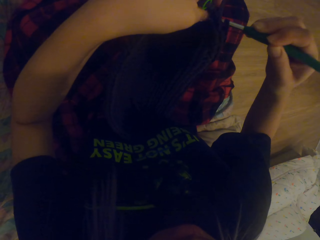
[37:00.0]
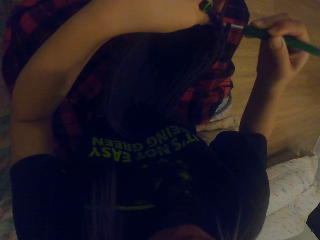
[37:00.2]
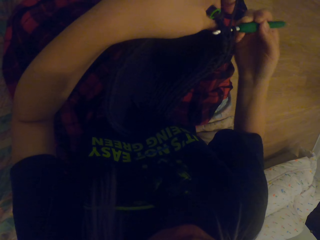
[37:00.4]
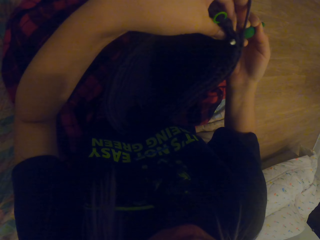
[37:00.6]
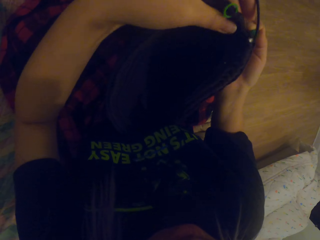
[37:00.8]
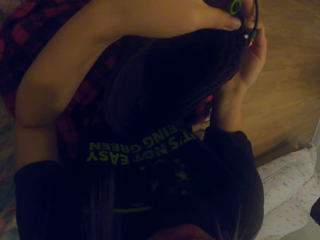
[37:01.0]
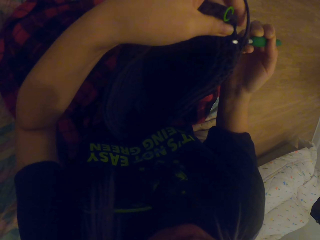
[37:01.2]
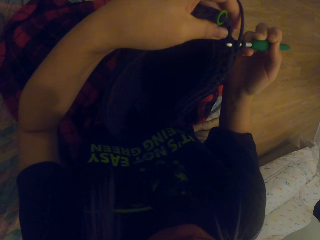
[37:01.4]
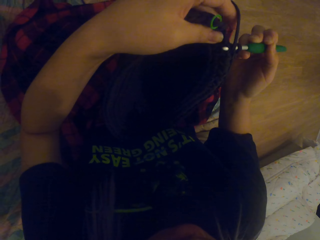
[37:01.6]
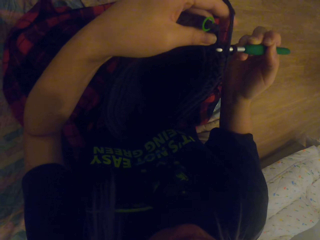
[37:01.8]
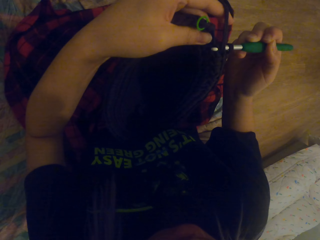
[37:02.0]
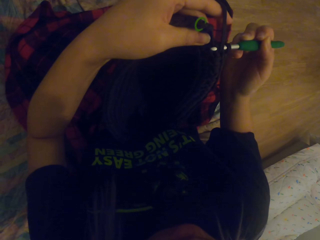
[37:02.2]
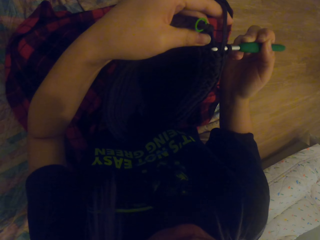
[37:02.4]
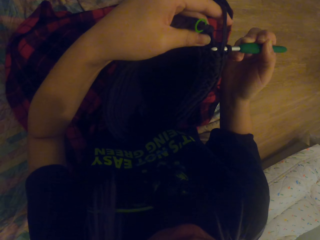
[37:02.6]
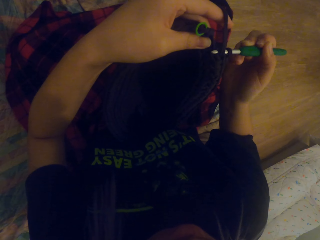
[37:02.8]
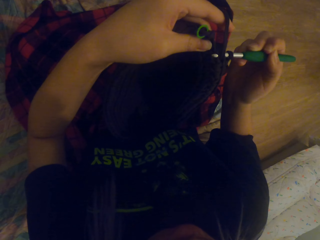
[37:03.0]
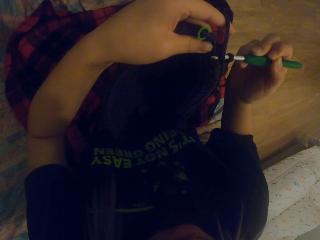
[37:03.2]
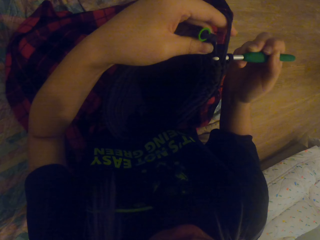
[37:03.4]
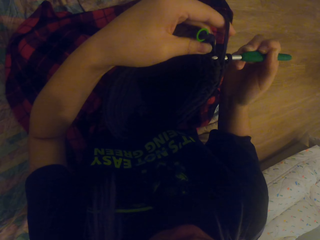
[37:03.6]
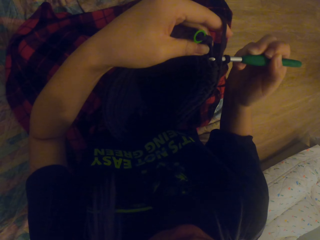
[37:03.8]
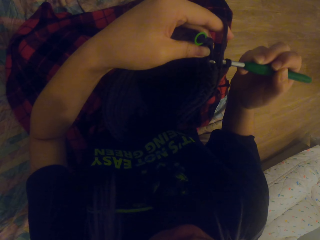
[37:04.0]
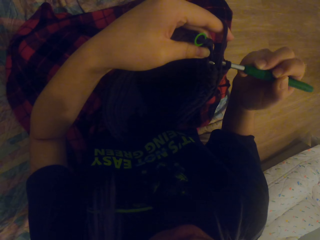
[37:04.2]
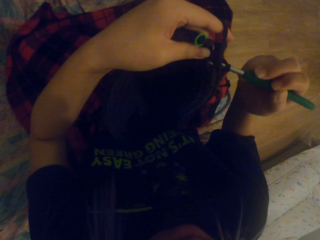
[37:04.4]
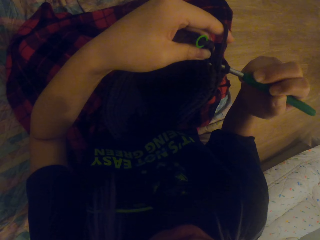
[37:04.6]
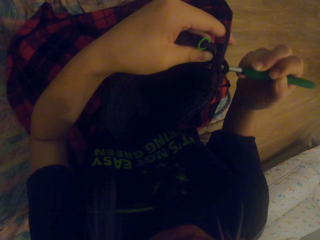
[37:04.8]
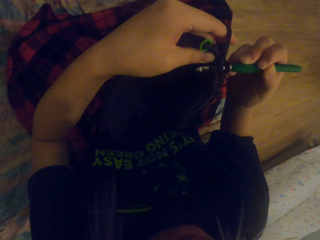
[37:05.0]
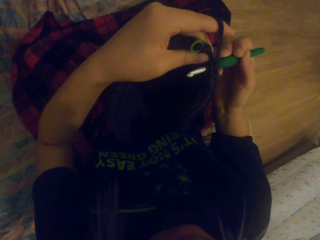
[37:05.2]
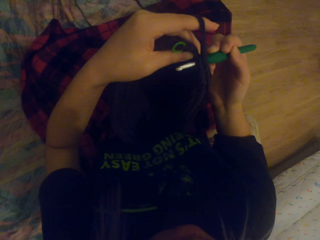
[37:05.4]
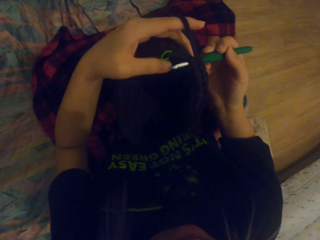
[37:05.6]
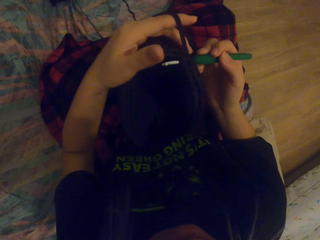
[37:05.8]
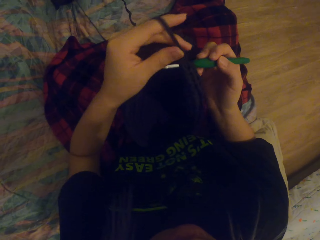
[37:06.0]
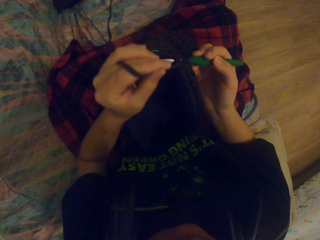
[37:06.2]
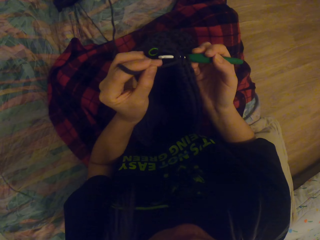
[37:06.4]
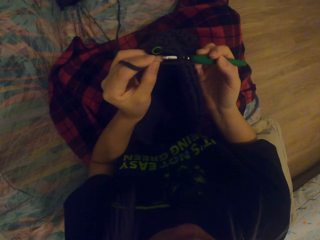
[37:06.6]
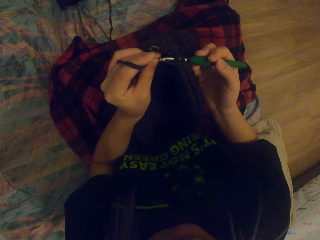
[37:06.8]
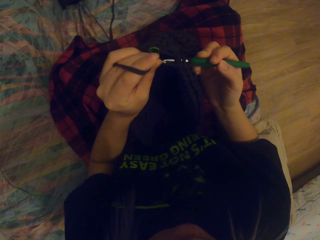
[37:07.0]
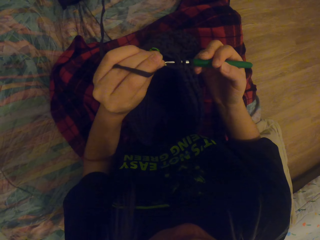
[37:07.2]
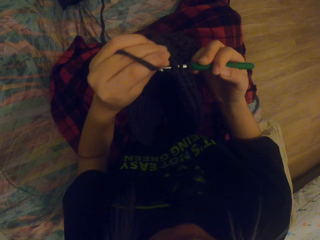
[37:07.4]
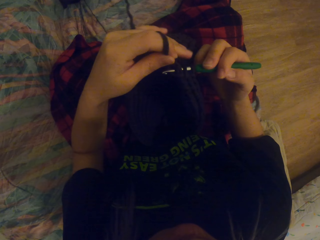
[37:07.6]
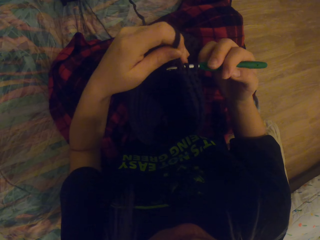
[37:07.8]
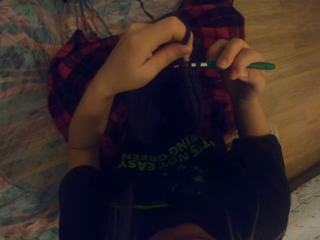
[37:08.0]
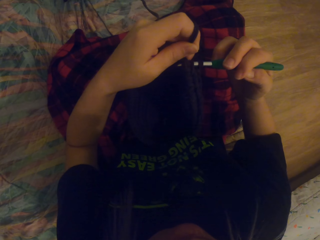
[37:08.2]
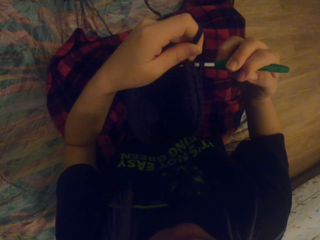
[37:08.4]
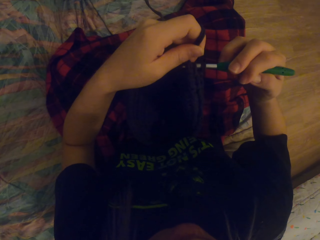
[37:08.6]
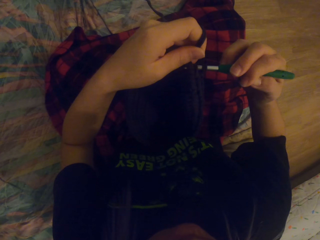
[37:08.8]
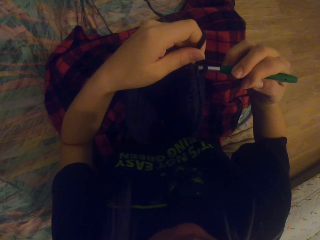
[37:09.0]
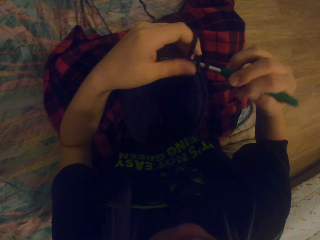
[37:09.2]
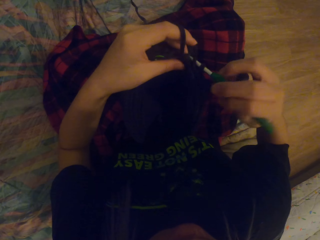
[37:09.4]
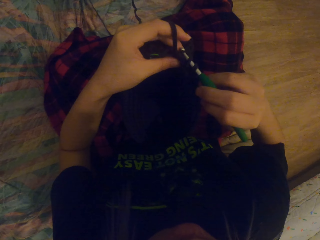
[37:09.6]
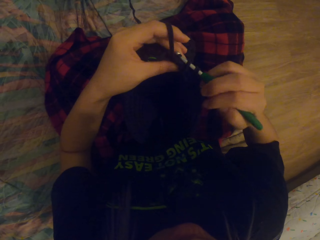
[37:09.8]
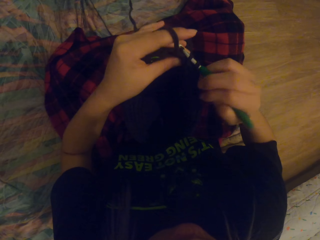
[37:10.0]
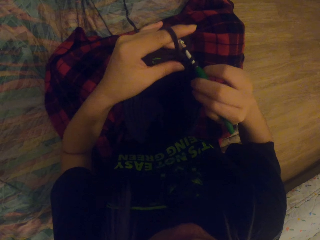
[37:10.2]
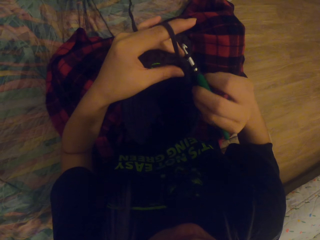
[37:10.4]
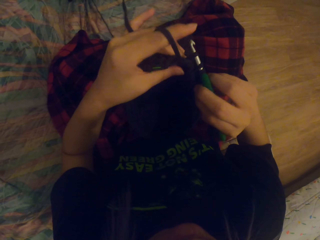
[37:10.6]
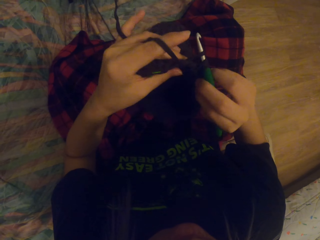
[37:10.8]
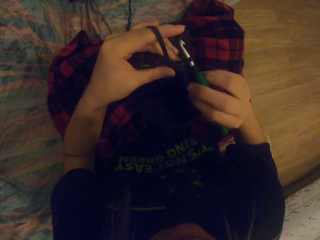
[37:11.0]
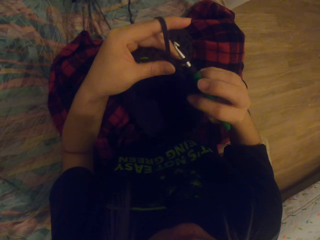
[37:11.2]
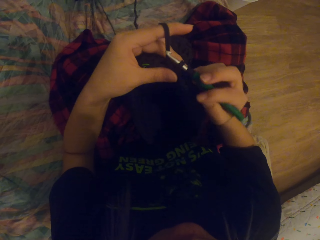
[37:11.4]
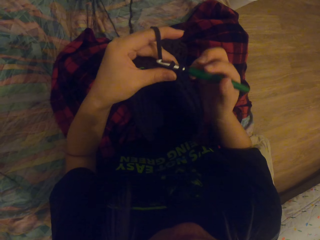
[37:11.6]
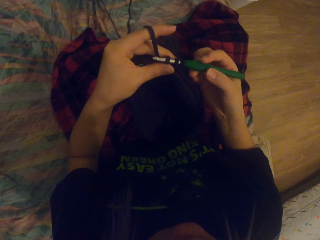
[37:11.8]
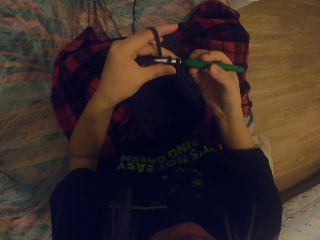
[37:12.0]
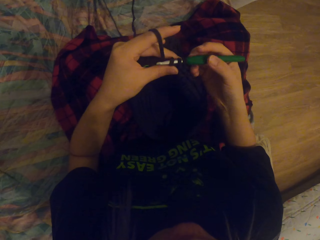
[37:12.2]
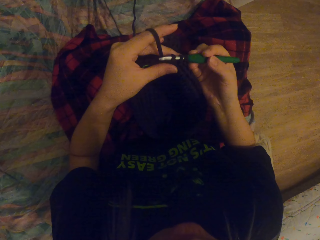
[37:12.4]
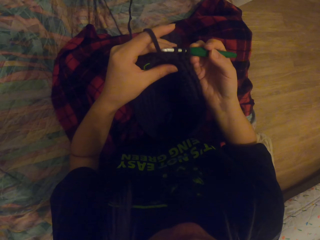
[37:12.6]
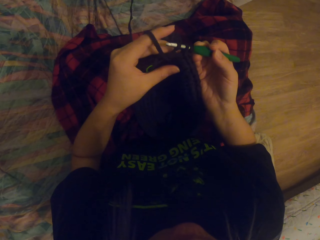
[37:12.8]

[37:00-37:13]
The camera wearer lifts up the bag. They fold a string around the crochet hook. They crochet the yarn out with the crochet hook.

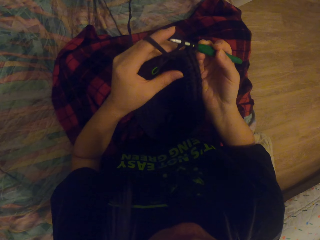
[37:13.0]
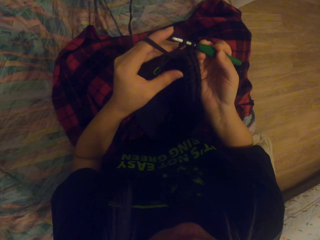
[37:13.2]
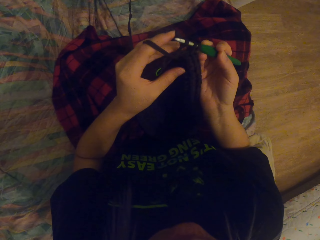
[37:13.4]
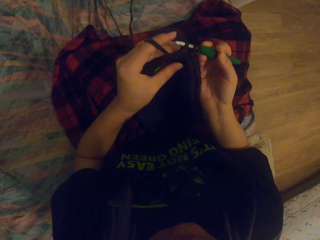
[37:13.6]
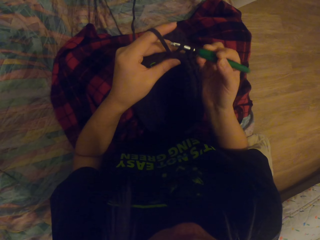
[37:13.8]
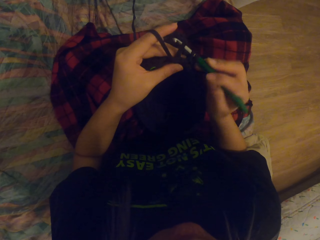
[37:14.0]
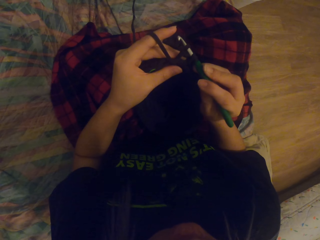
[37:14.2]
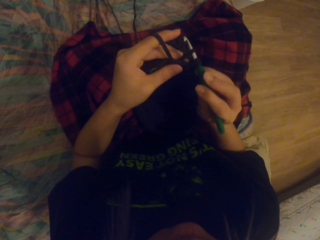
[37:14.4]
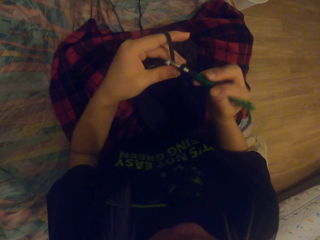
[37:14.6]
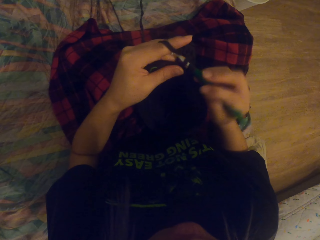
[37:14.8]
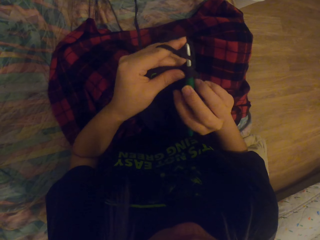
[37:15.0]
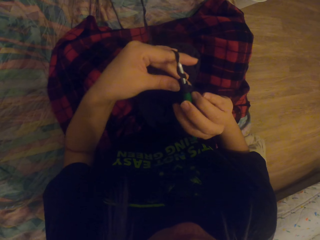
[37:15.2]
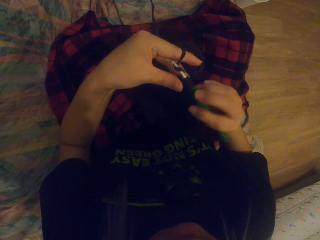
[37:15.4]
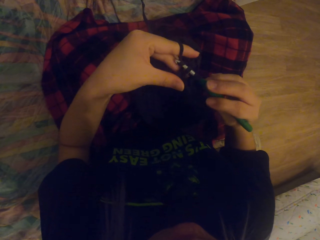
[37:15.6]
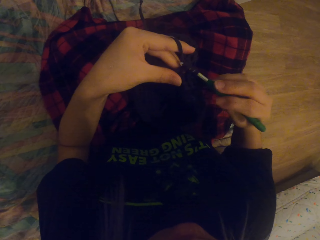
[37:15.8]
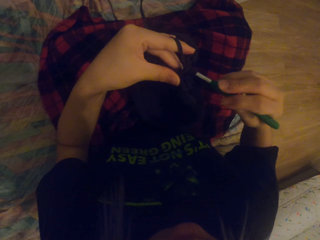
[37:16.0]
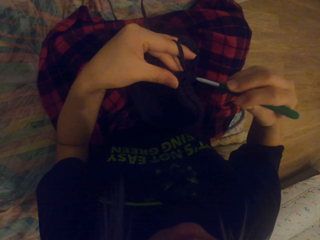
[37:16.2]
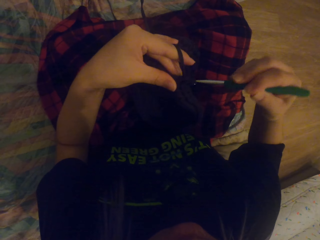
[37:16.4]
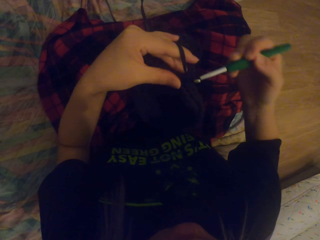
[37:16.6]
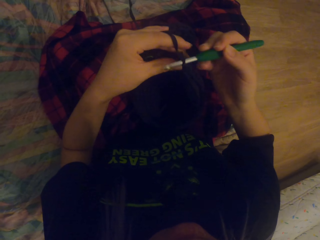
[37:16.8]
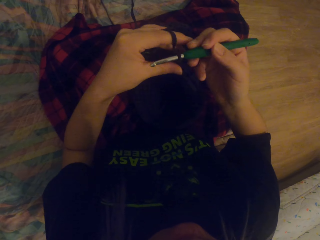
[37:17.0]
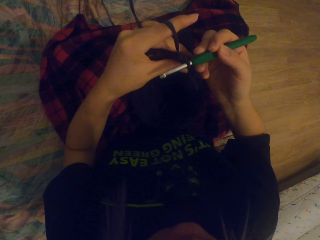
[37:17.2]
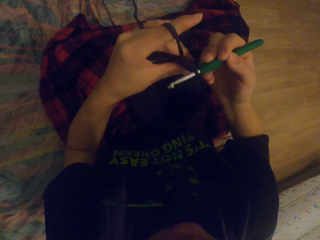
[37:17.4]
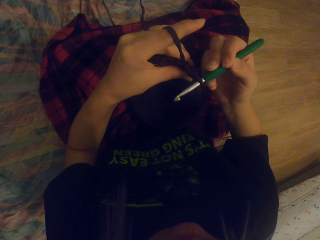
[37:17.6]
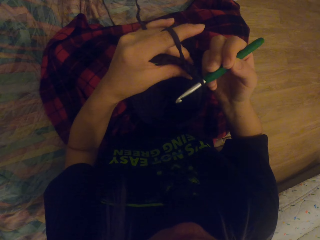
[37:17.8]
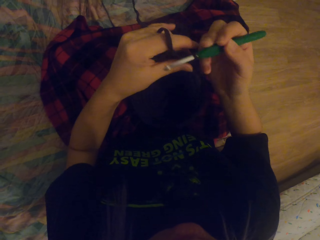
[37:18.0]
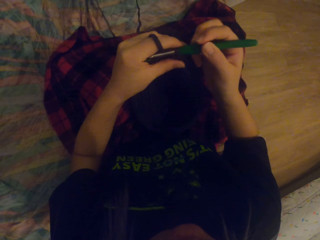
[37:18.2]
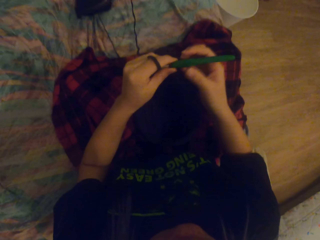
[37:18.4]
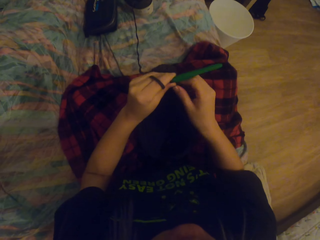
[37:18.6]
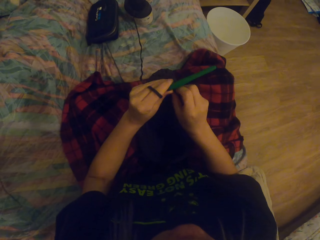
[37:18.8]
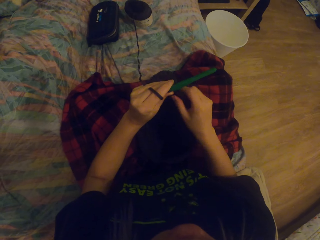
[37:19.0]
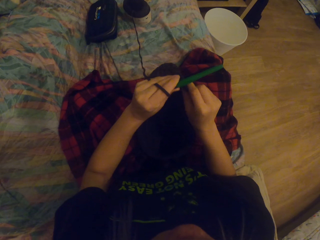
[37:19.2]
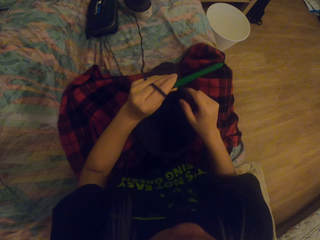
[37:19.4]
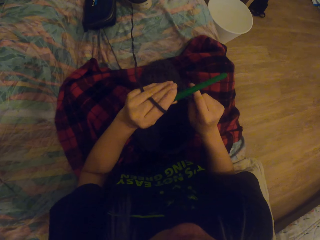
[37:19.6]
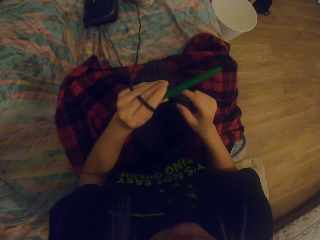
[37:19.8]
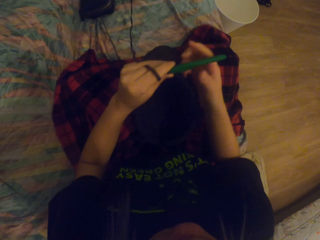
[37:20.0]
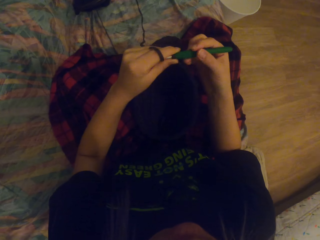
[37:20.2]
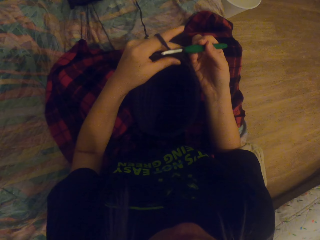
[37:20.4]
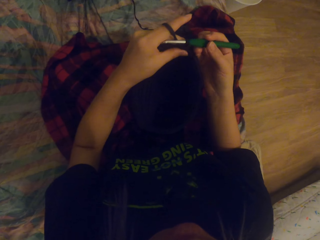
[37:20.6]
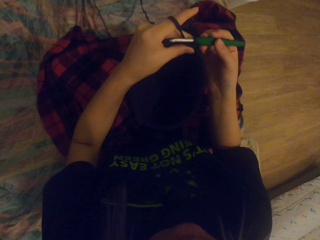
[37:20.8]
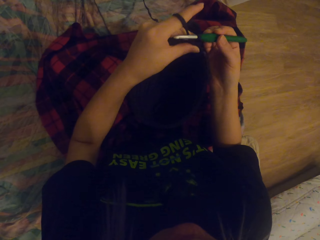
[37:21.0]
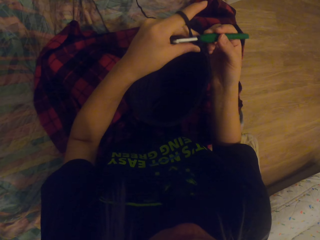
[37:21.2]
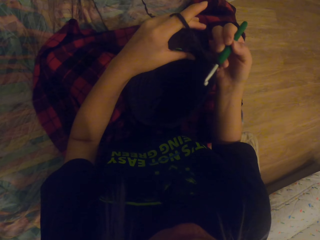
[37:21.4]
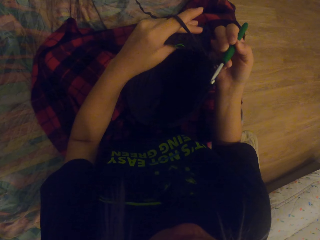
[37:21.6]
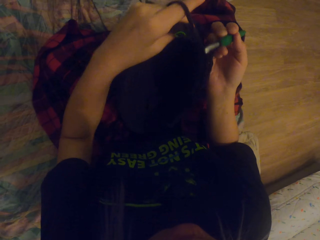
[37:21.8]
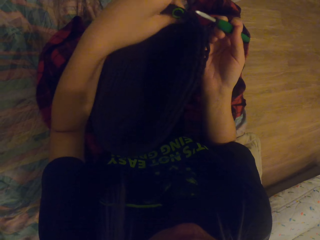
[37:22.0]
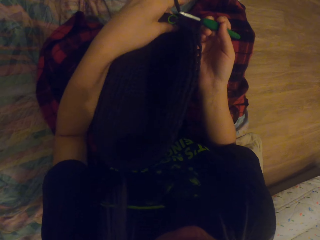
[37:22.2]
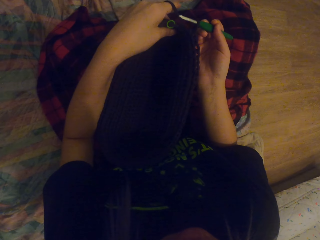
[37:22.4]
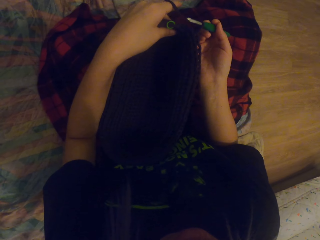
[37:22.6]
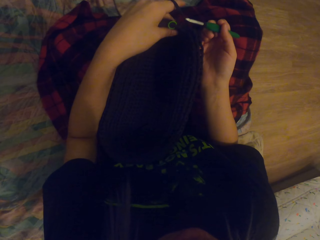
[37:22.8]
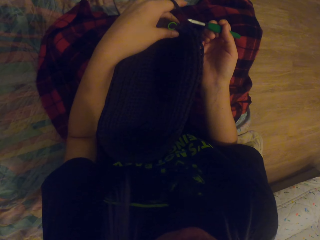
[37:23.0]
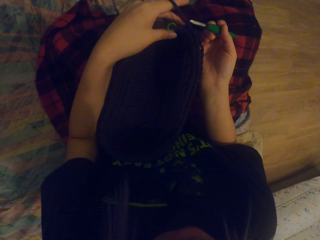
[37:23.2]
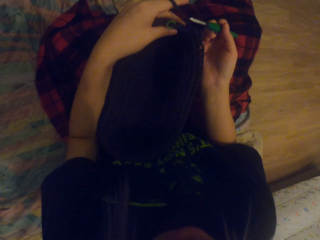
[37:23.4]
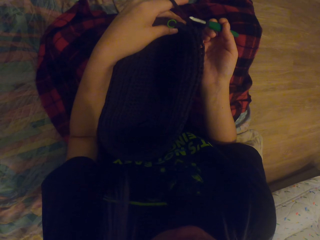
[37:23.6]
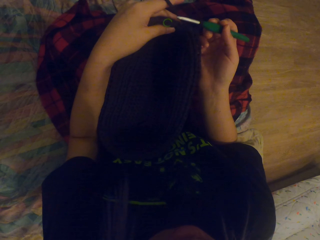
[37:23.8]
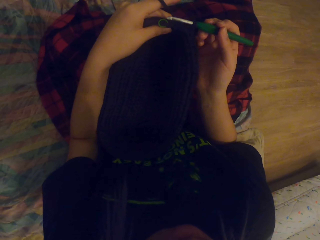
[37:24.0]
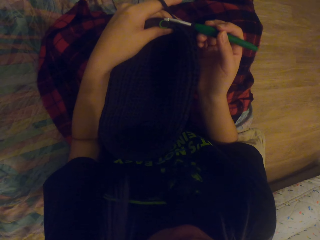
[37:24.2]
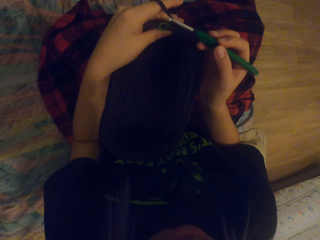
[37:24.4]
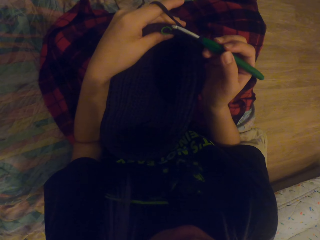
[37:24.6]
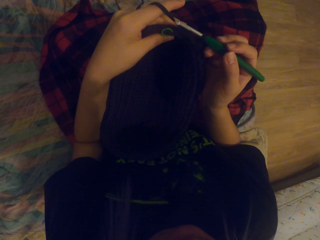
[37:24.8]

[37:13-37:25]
The camera wearer pulls up the thread. They crochet the thread in. They crochet the thread out. They pull up the thread. They touch the crocheted yarn or bag. They lift up the bag. They hold the crochet hook.
